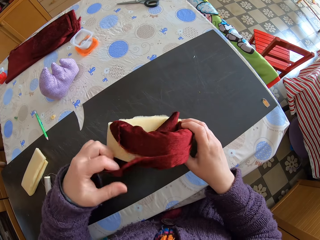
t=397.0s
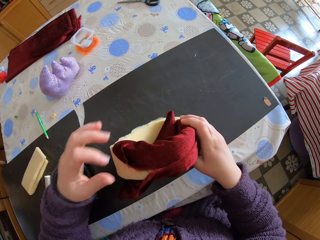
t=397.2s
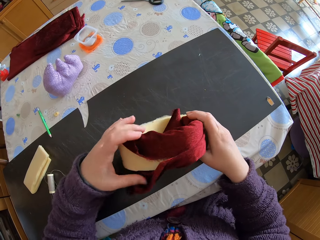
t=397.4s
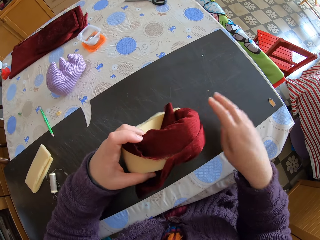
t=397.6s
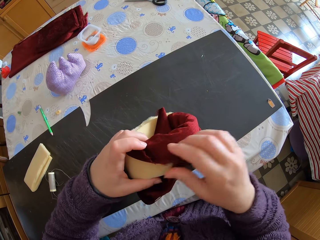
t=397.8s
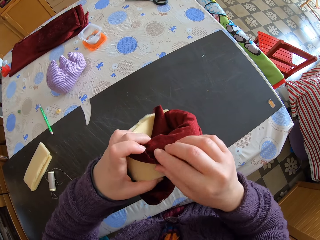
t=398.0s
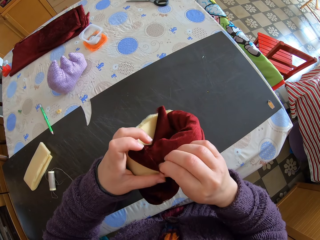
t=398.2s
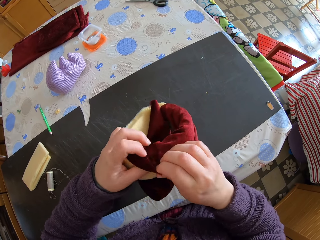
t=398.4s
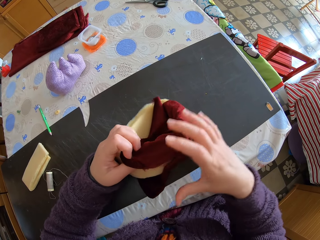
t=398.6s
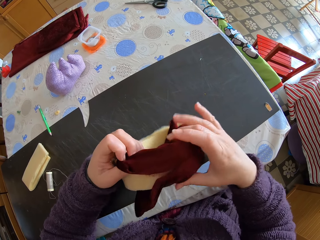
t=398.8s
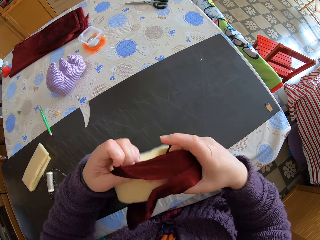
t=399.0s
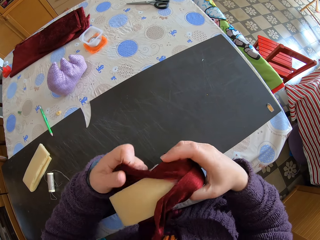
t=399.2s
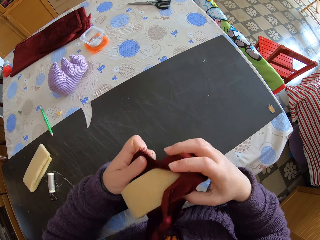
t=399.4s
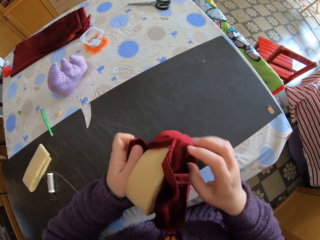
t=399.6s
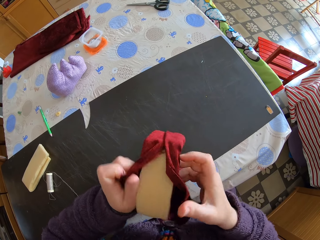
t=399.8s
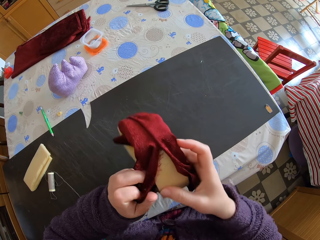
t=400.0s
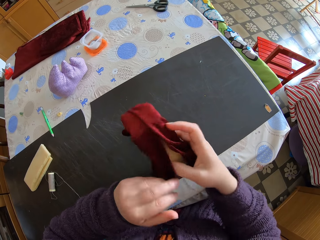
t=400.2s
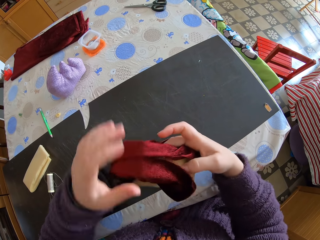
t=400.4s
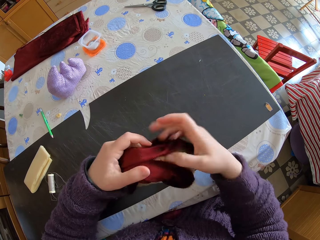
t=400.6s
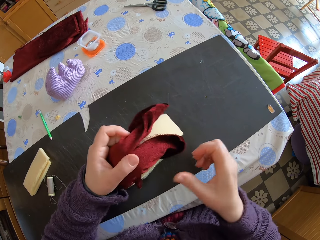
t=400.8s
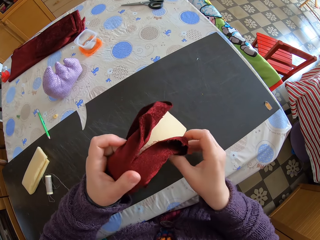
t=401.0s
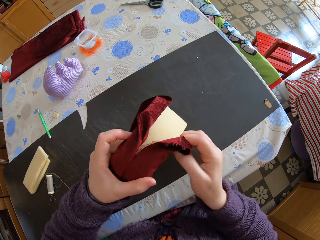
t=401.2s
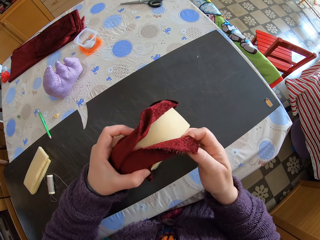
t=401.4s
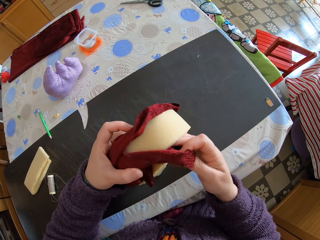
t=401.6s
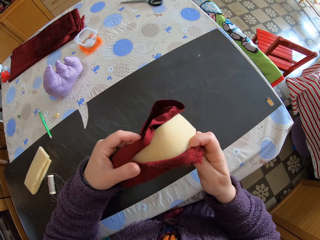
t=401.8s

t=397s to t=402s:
The camera wearer wraps the piece of cloth around the foam.

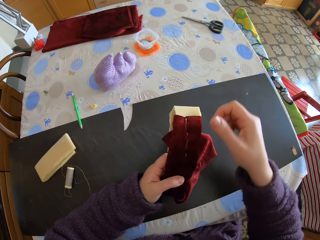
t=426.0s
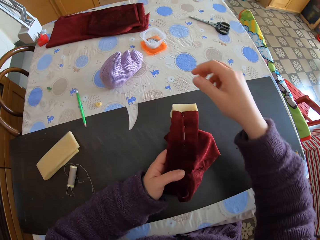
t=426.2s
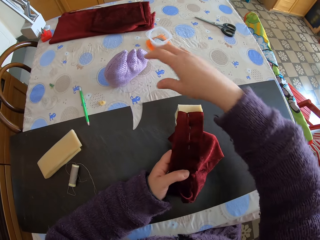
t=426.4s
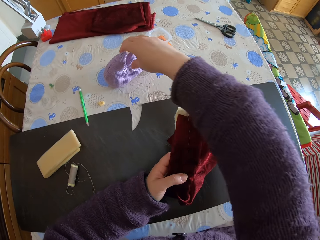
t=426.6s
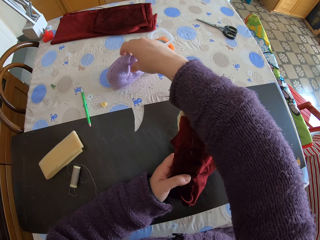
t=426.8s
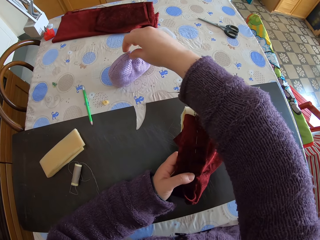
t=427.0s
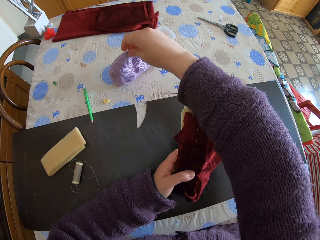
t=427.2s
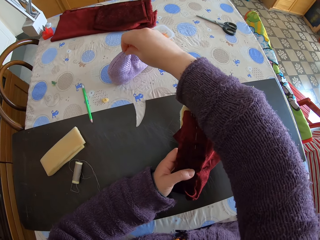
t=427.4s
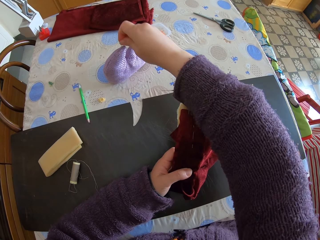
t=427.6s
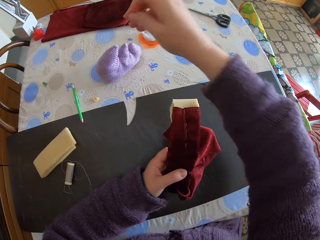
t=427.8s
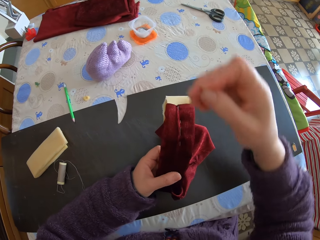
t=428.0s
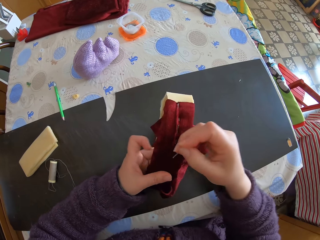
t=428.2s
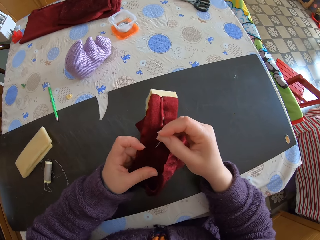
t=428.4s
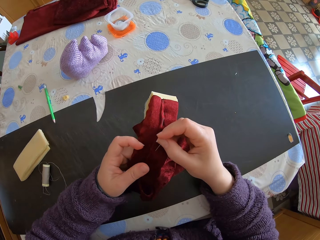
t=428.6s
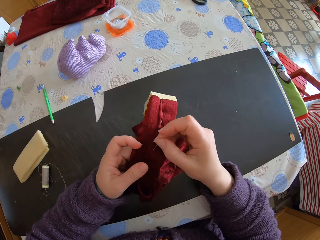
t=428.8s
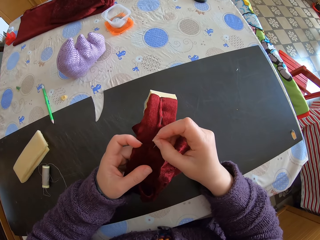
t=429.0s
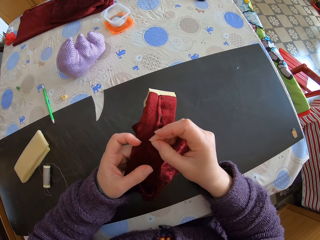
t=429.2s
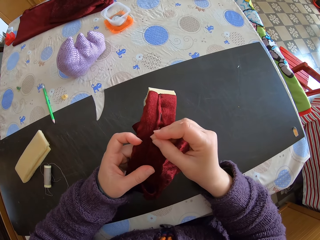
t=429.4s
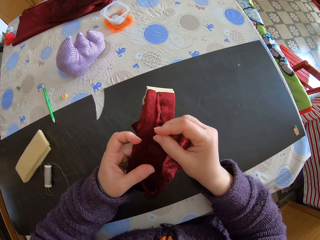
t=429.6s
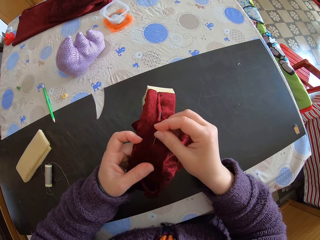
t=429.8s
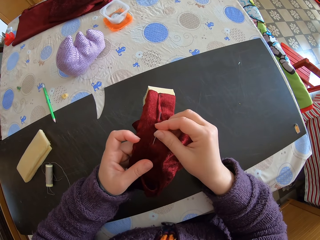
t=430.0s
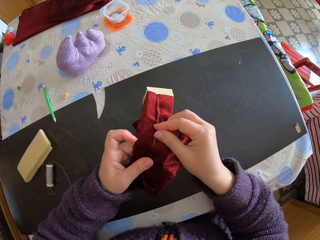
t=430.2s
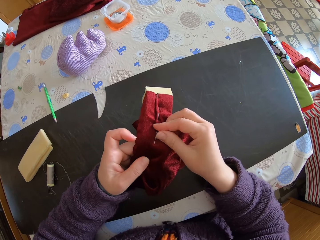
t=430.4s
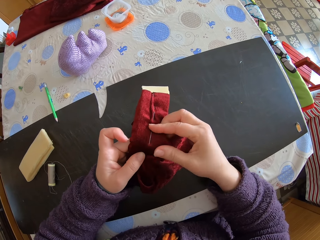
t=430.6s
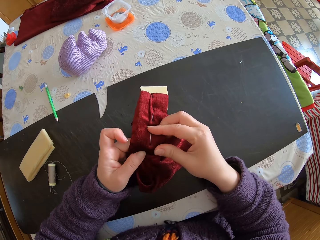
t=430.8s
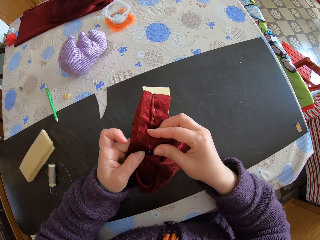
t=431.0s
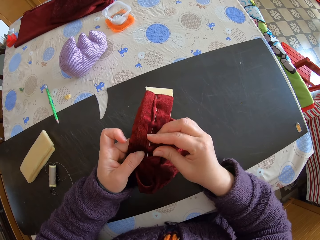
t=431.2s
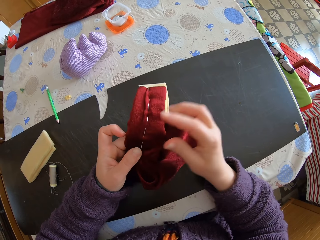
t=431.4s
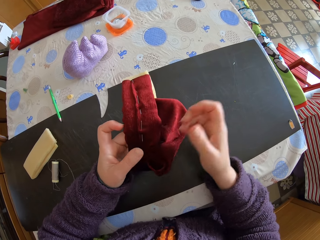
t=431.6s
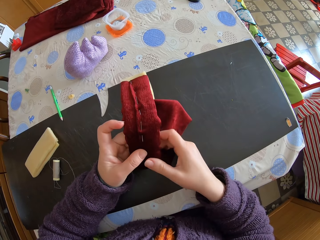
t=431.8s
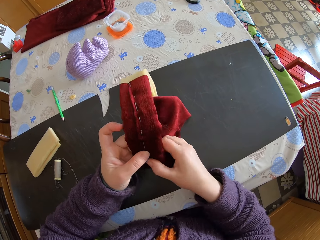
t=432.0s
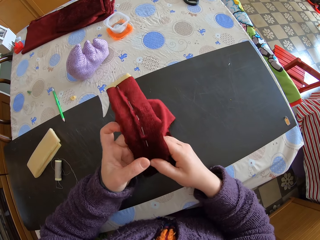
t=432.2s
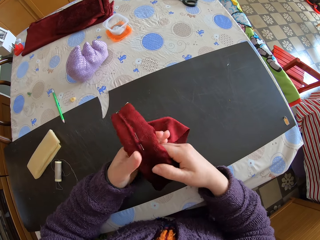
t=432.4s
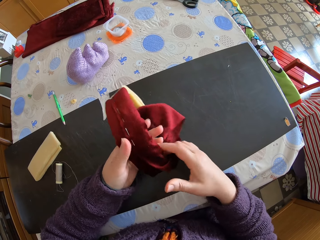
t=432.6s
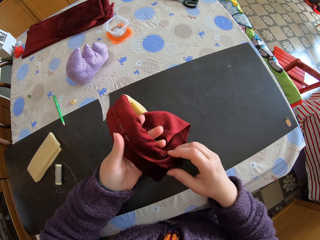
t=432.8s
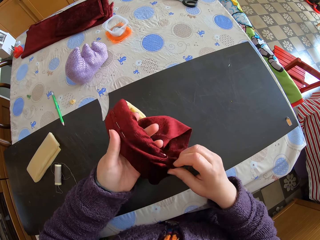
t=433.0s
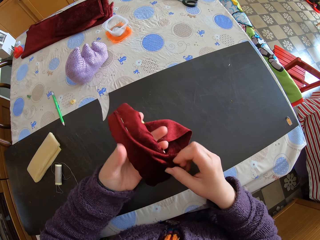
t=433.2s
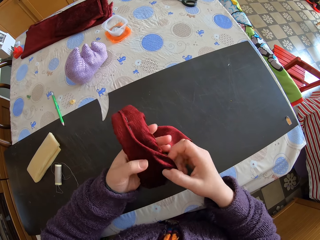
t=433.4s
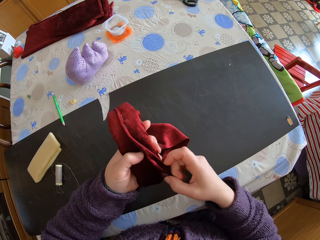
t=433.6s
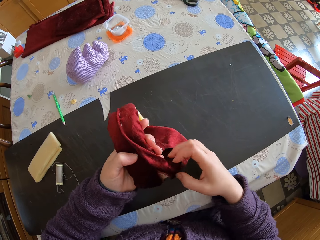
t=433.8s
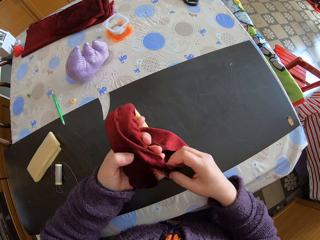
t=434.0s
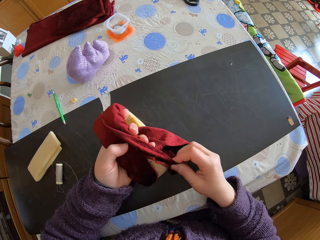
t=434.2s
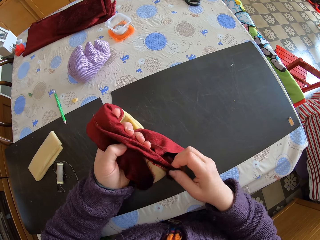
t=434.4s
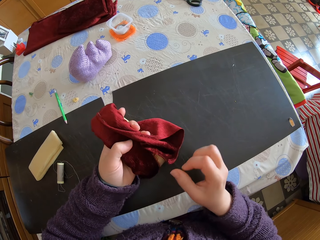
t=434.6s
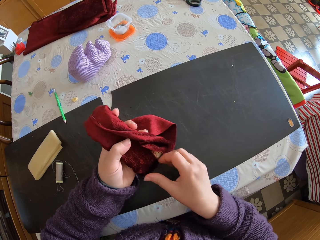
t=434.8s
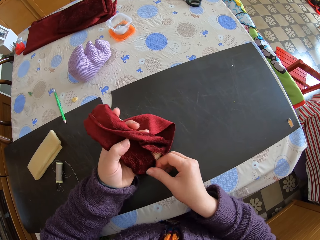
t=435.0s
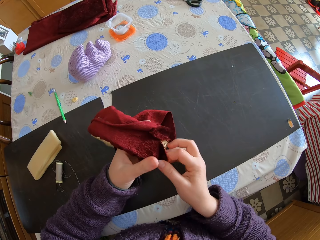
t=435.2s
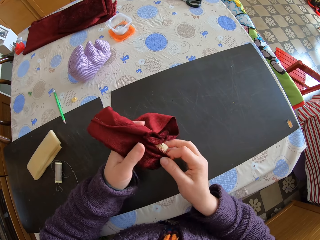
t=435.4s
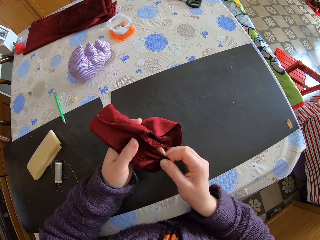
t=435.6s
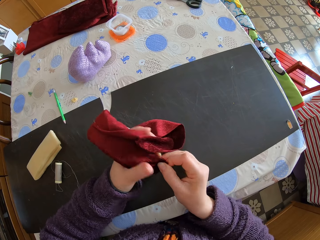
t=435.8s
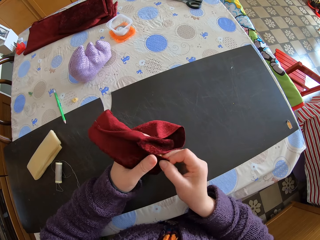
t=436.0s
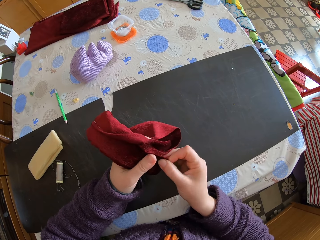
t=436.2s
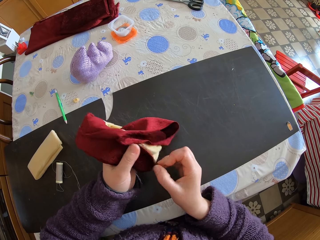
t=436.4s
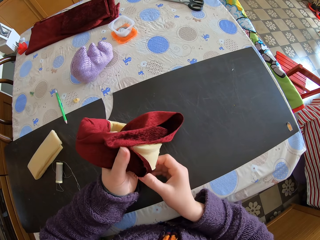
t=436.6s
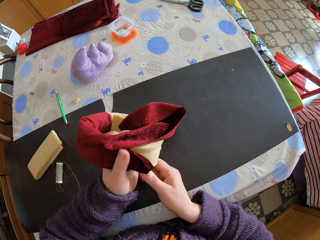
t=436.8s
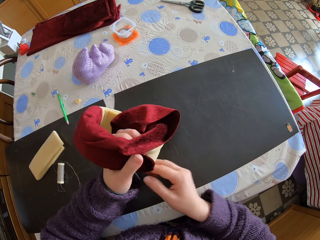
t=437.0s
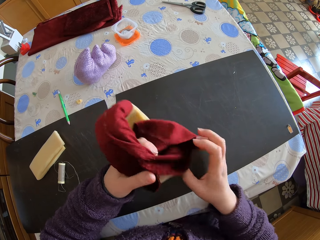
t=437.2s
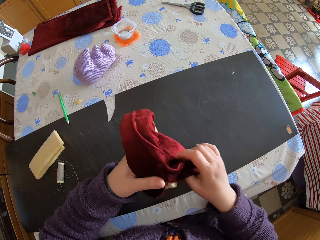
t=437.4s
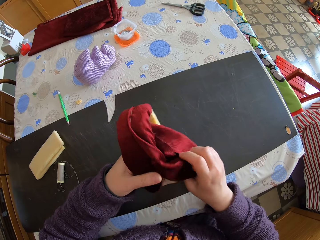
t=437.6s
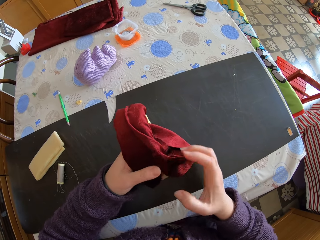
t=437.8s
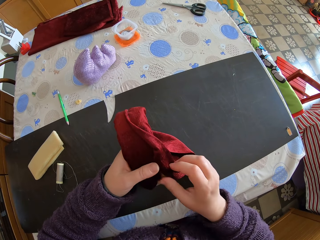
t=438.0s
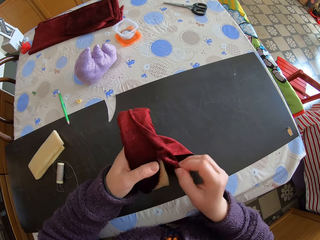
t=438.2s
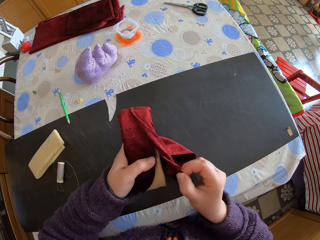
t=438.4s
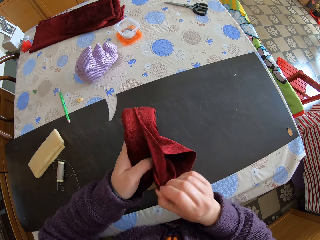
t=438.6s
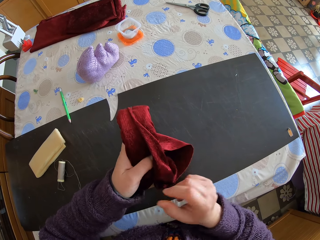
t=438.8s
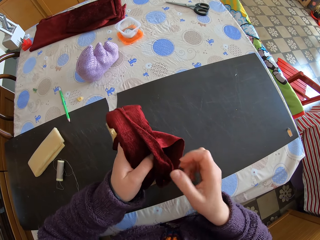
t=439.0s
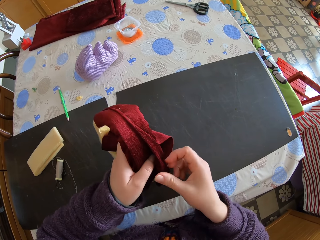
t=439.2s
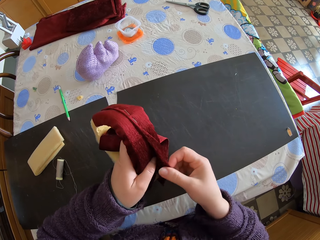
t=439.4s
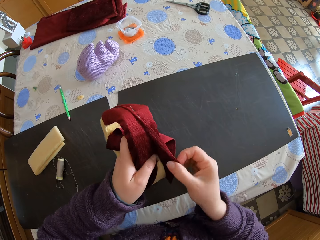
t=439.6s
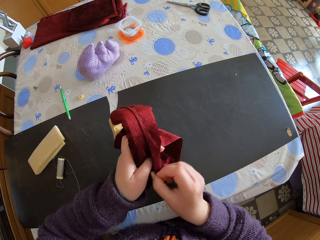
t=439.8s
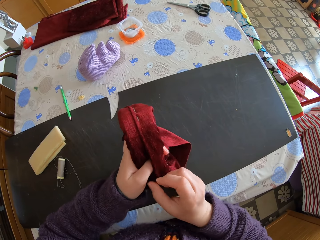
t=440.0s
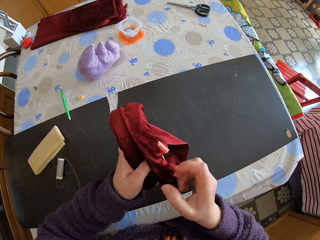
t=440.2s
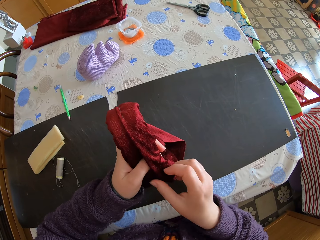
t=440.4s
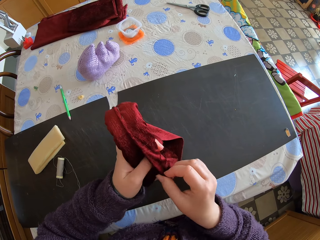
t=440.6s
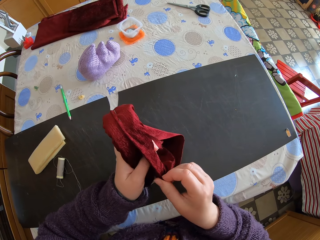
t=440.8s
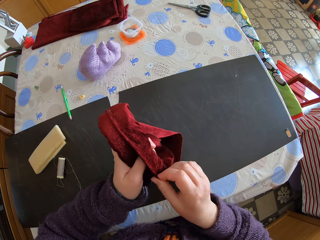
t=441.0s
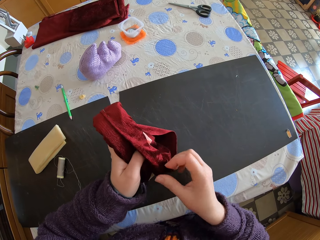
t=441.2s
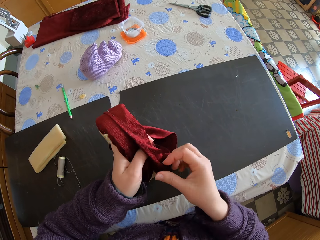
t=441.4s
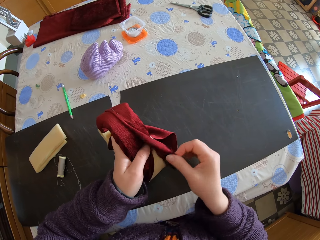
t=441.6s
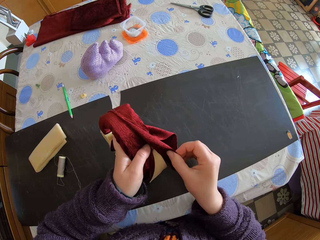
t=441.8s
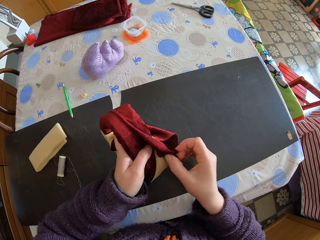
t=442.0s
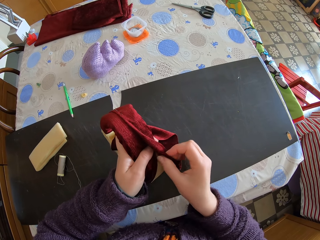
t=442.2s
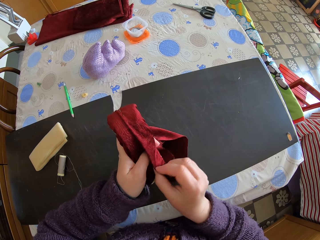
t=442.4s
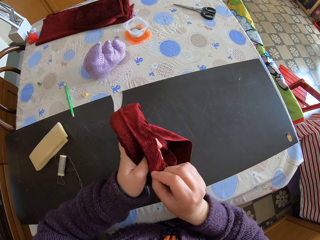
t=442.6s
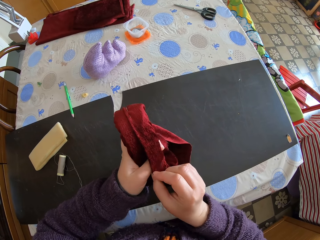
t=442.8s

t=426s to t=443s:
The camera wearer picks up a pin from the cloth on the table. They inject the pin into the mattress. They join the foam and the piece of cloth with the pin. They wrap the piece of cloth around the foam. They fit the piece of cloth all round the mattress.
